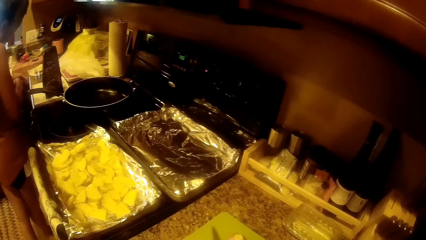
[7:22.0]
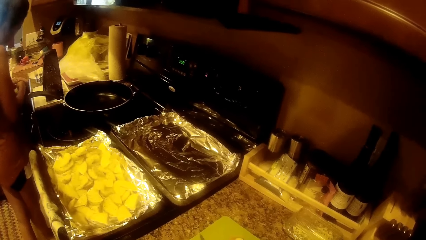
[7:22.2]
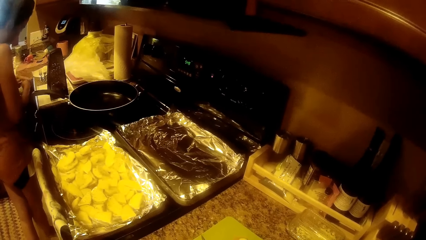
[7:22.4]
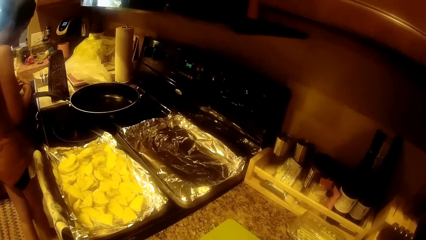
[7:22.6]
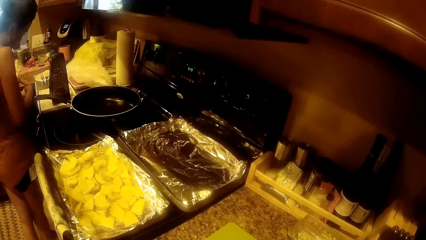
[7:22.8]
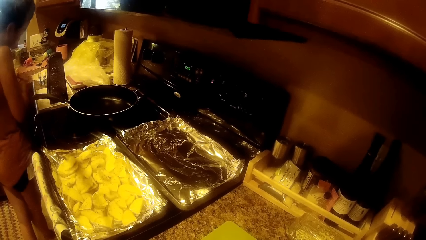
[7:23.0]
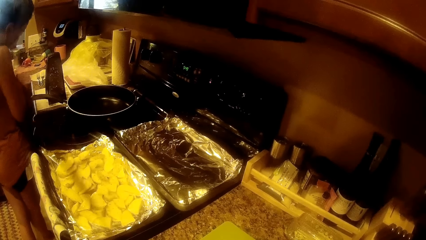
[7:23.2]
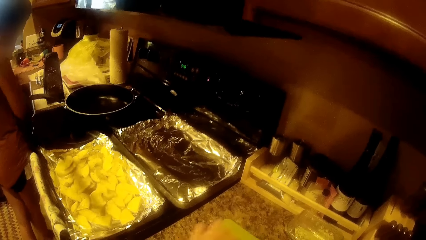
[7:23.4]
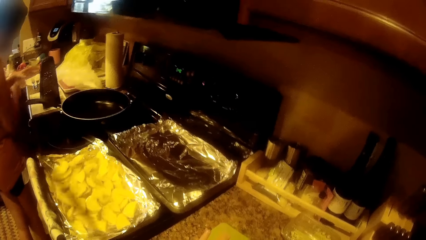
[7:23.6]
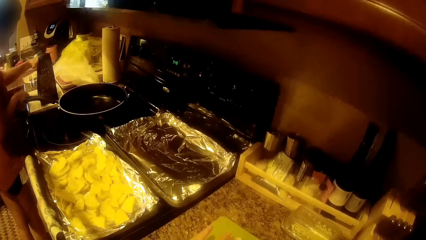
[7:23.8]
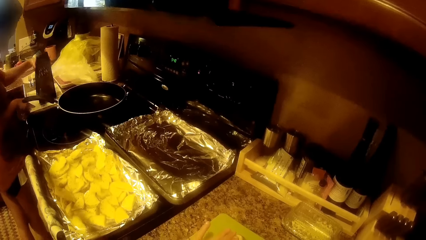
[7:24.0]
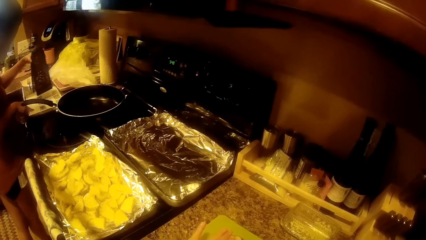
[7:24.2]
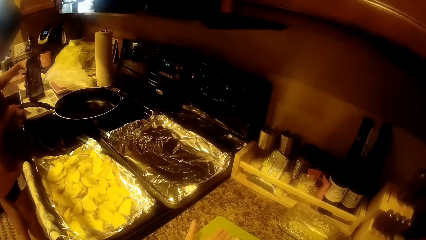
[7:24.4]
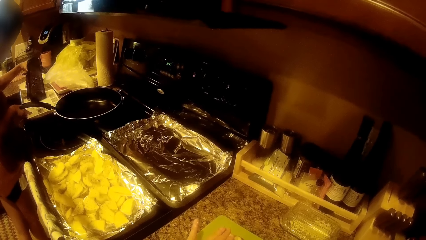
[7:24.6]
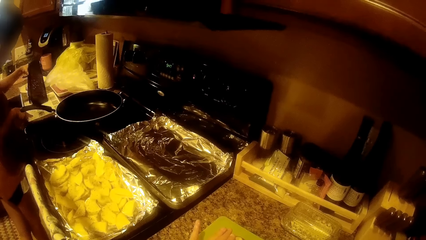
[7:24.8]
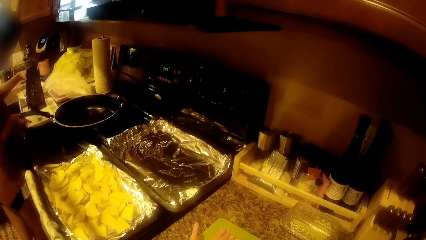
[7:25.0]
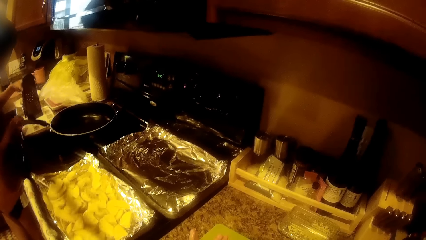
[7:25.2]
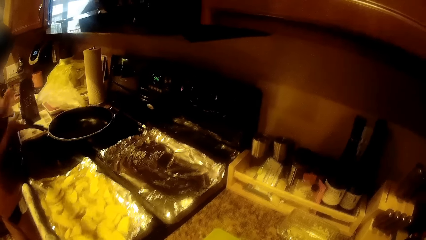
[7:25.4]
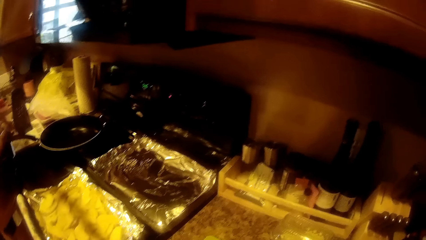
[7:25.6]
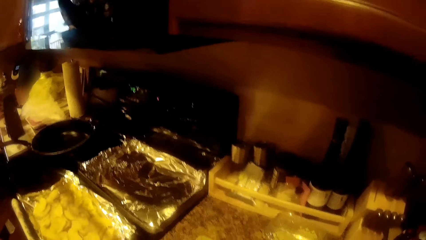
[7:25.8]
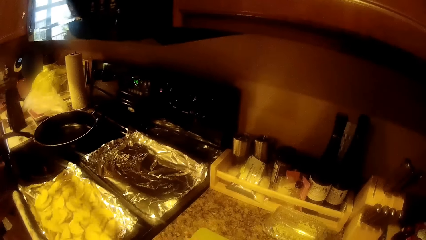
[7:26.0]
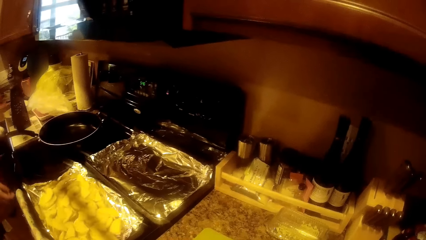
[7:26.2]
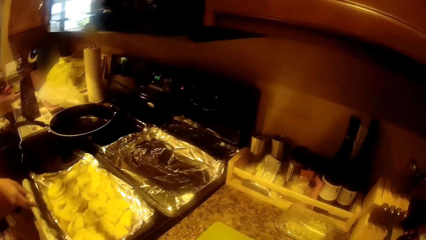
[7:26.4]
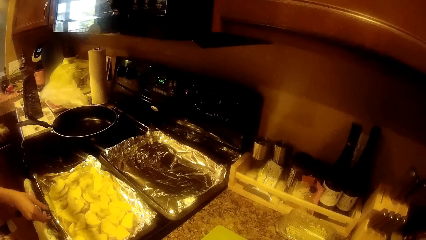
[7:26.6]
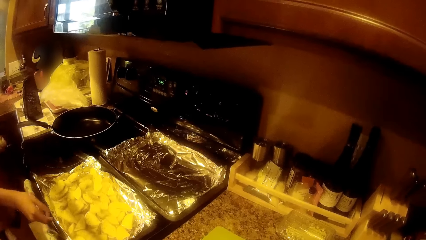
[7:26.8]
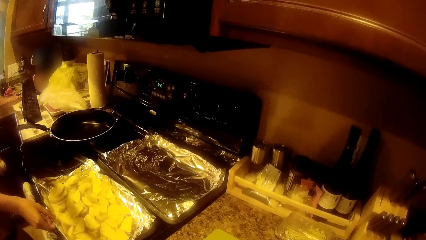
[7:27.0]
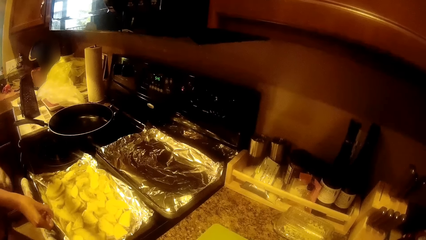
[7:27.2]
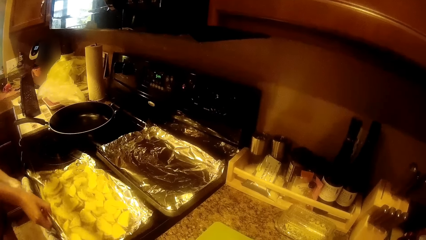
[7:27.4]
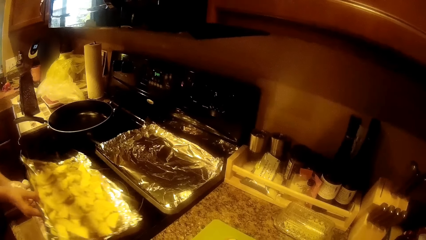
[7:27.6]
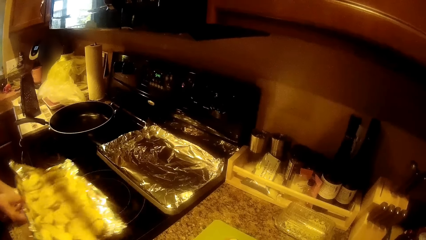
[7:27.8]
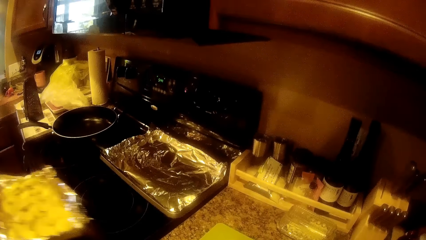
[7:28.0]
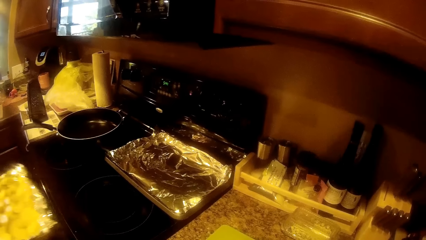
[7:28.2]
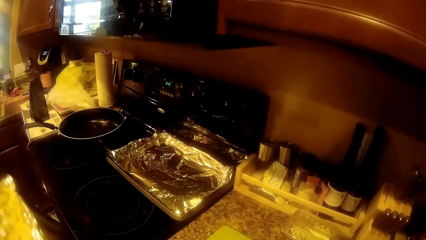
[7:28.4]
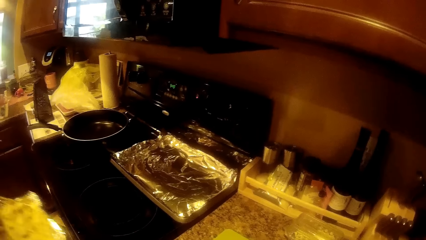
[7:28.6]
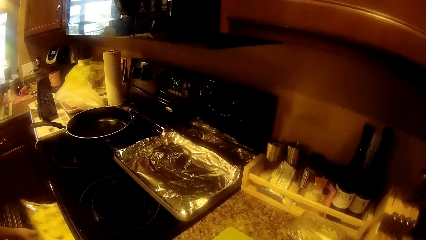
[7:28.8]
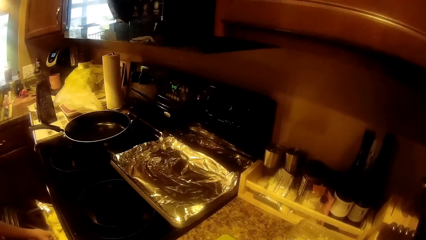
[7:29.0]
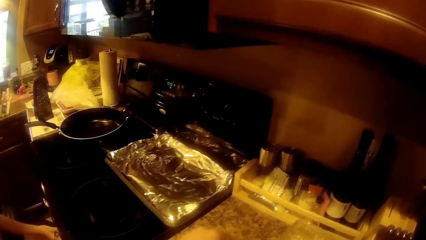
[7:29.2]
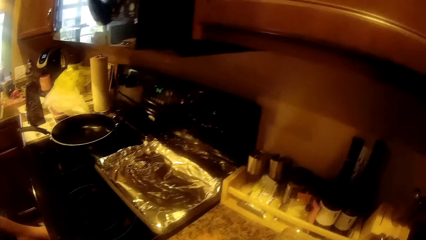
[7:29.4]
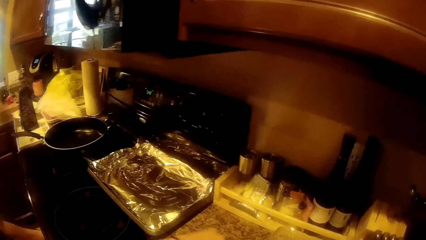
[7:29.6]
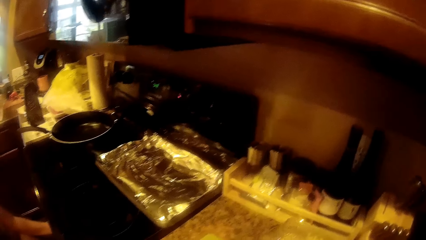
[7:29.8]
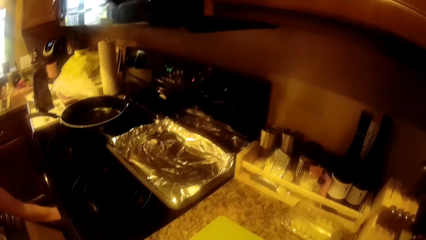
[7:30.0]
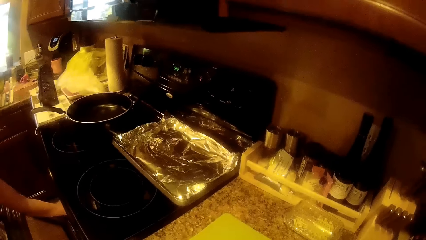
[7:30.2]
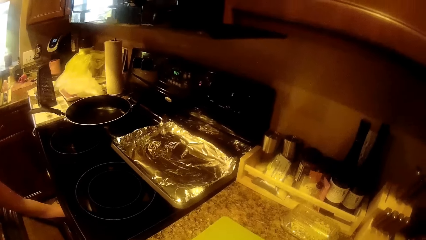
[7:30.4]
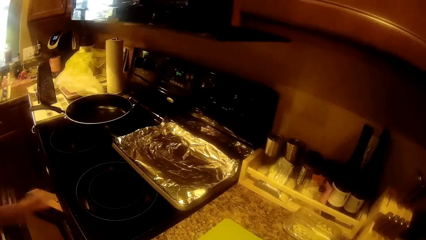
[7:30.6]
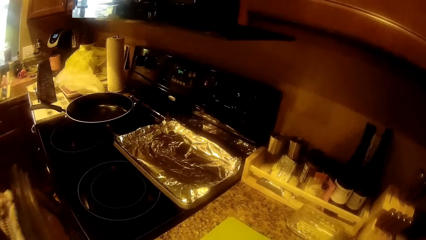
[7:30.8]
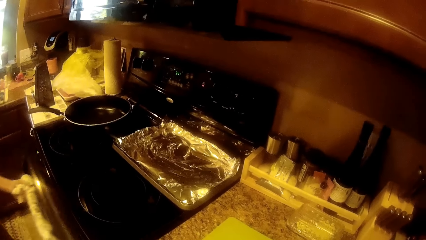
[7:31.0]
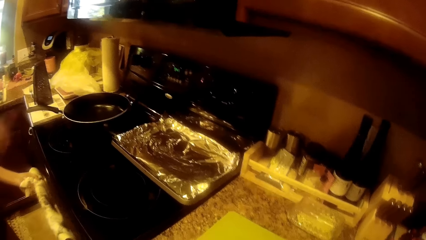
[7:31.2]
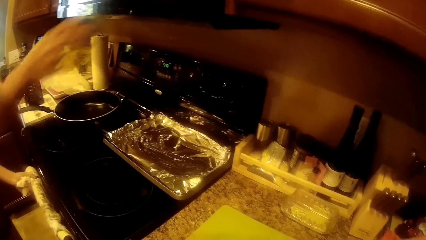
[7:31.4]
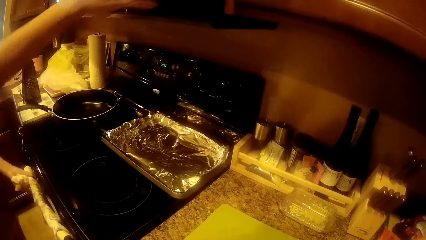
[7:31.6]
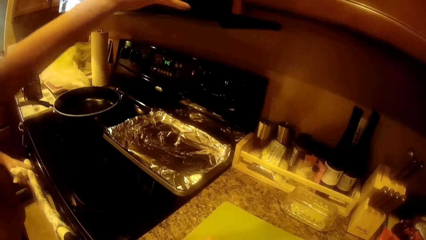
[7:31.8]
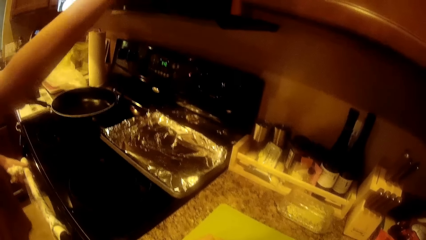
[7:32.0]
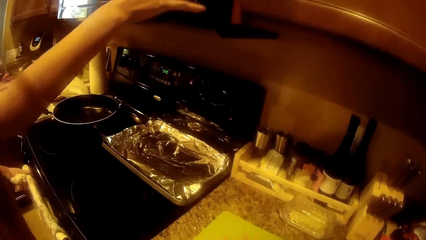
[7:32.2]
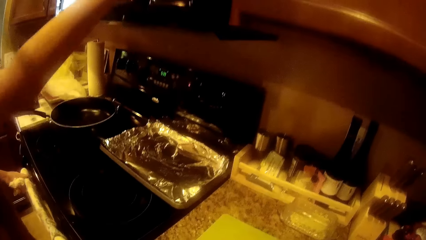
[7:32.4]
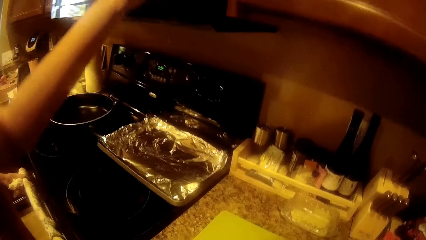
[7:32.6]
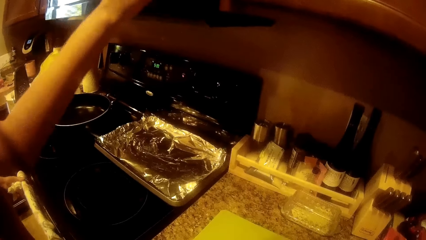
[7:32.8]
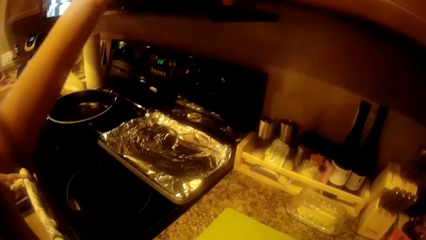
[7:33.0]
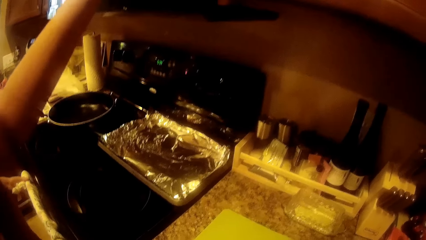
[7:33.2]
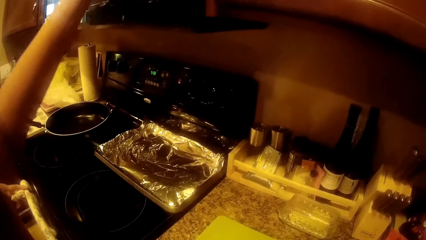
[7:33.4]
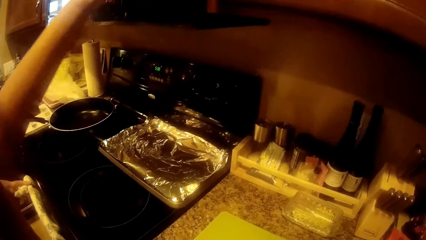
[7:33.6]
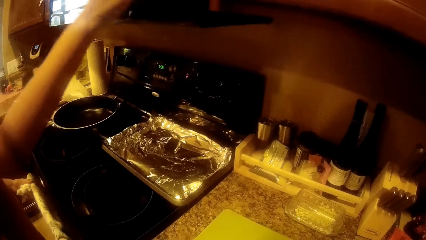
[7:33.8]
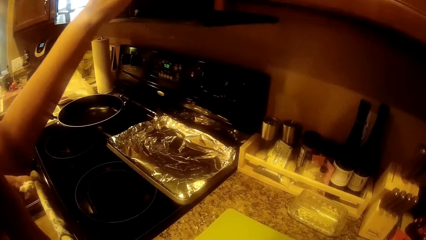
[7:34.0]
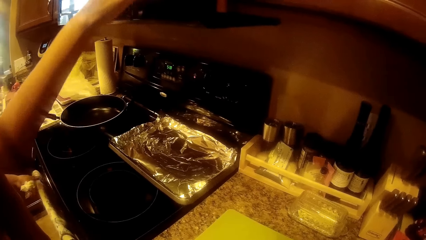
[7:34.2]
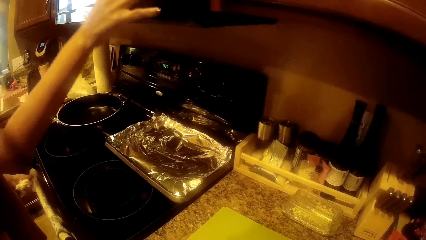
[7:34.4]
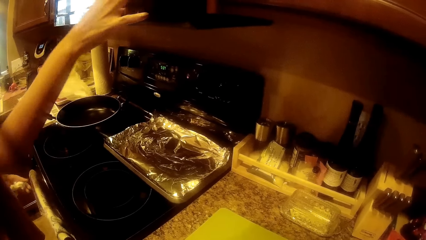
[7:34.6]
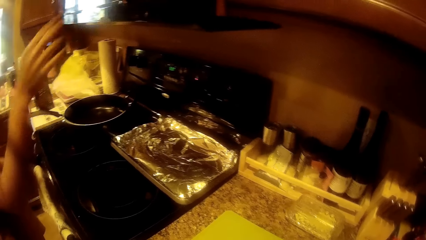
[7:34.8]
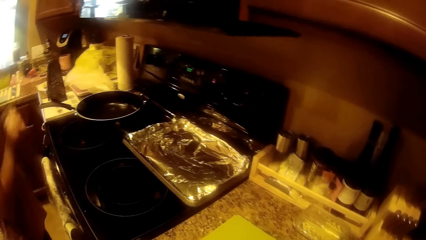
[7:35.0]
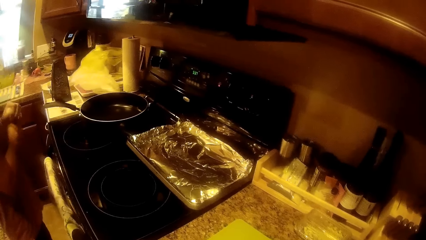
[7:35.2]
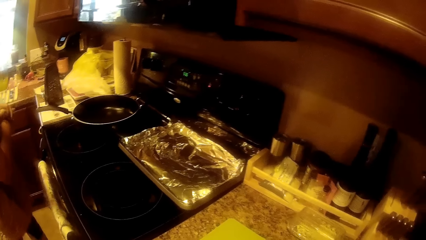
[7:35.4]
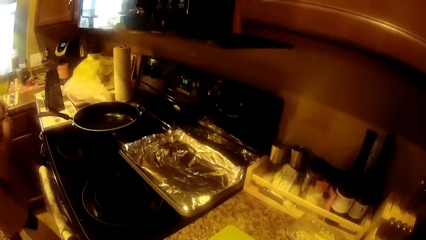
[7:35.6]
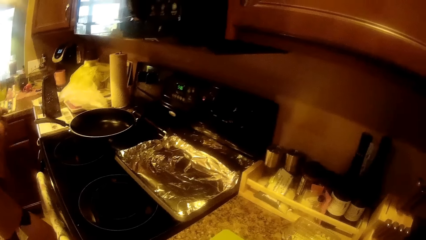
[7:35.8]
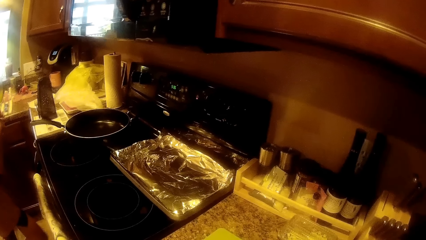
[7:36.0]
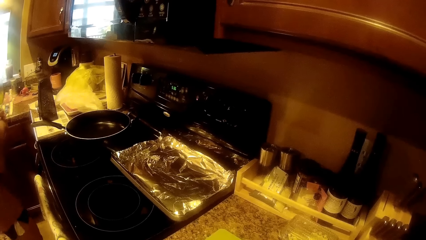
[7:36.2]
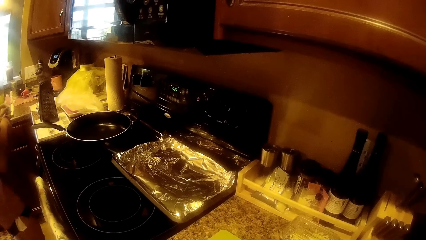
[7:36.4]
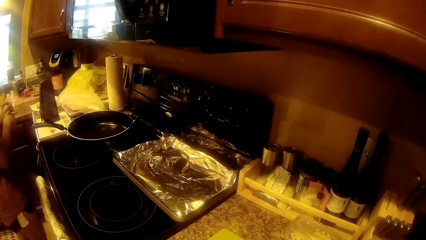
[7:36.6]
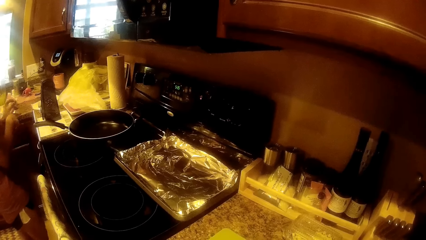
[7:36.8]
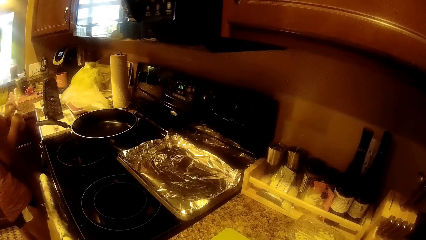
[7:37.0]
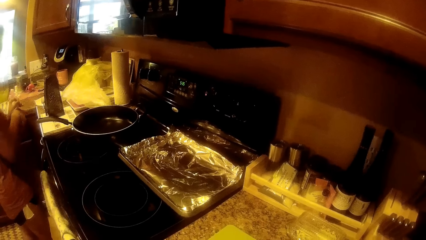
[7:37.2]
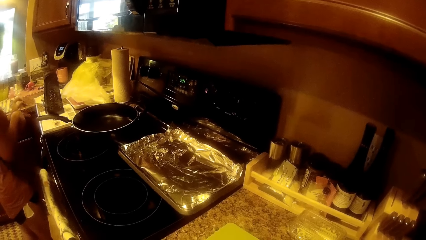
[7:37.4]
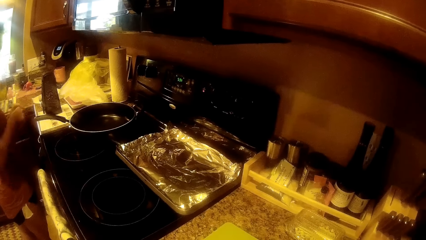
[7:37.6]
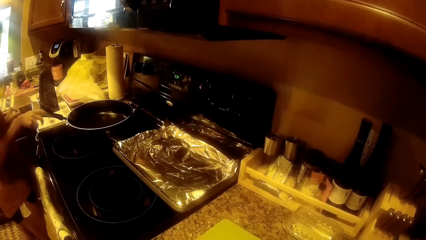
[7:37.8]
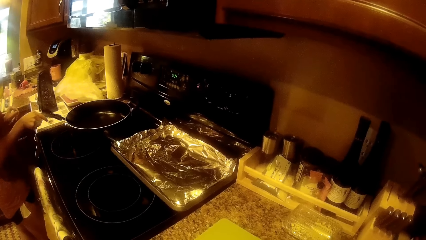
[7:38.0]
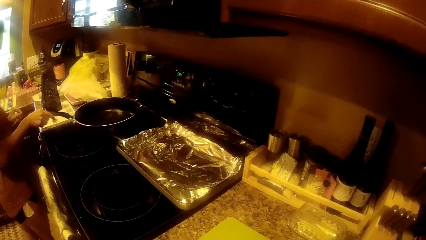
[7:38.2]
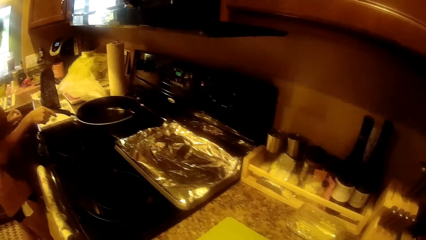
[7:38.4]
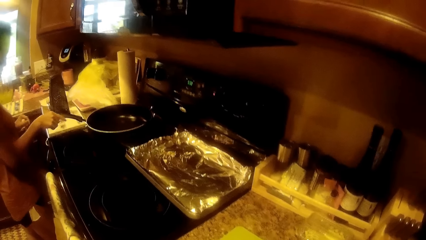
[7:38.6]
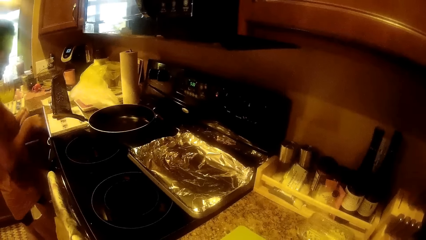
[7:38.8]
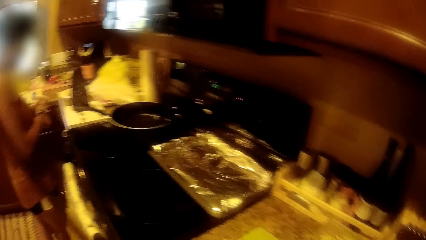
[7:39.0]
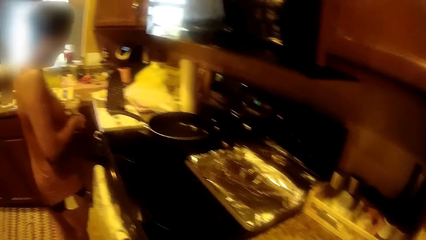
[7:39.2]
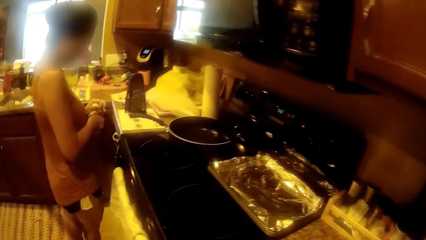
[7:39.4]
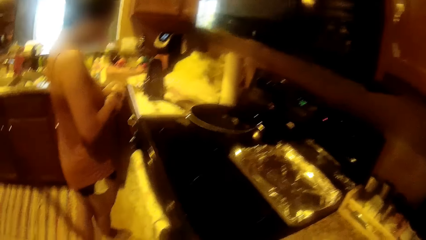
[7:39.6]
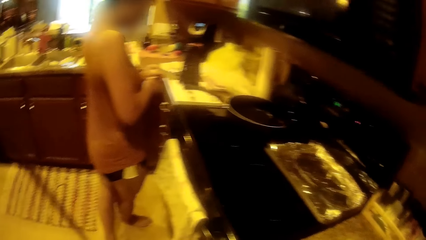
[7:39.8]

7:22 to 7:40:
The woman moves the grater on the cookery manual with her left hand. The woman picks up the Irish potatoes in the aluminium tray from the cooker with her right hand. The woman opens the oven with her left hand. The woman puts the Irish potatoes in the aluminium tray into the oven with her right hand. The woman closes the oven with her left hand. The woman presses the button on the cooker hood with her right hand. The woman moves the fry pan on the cooker with her right hand.
